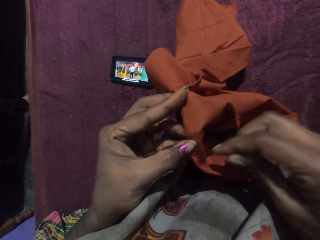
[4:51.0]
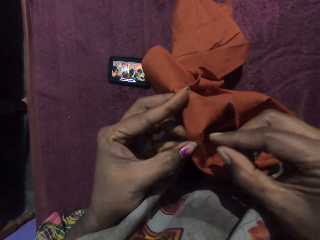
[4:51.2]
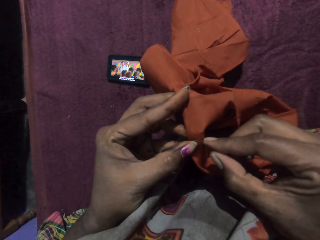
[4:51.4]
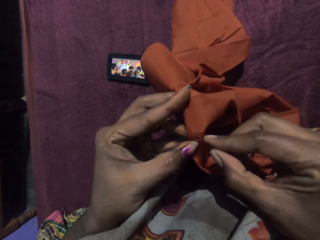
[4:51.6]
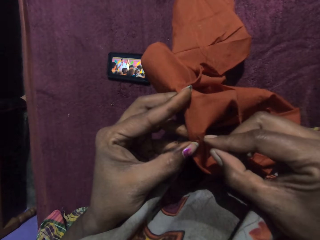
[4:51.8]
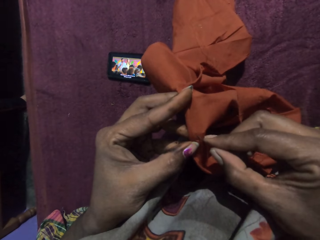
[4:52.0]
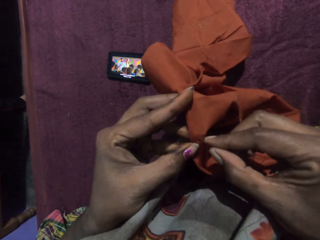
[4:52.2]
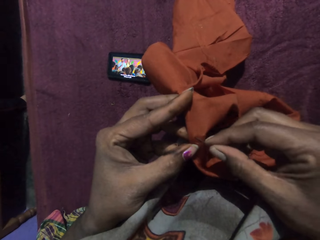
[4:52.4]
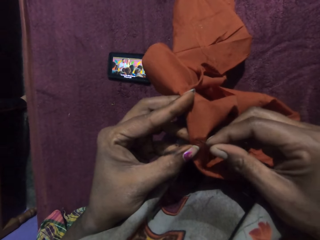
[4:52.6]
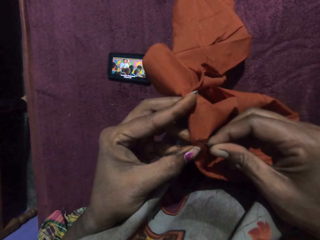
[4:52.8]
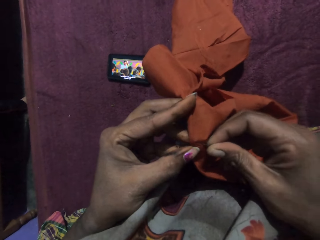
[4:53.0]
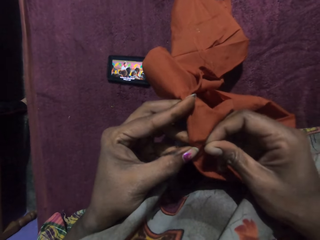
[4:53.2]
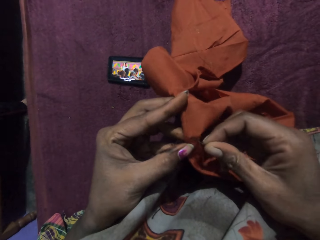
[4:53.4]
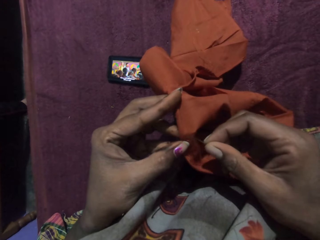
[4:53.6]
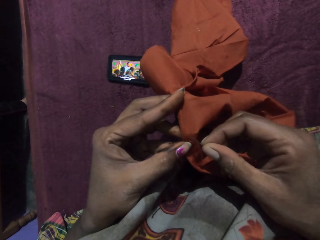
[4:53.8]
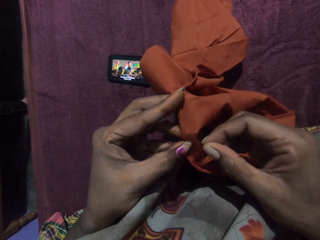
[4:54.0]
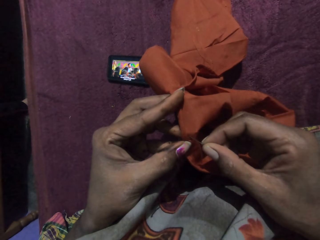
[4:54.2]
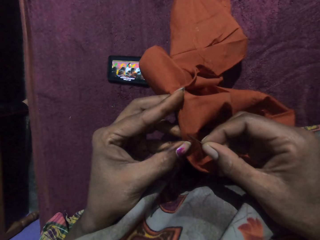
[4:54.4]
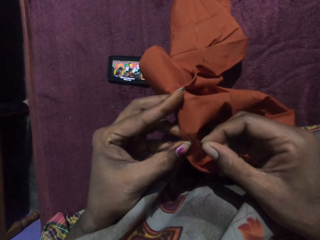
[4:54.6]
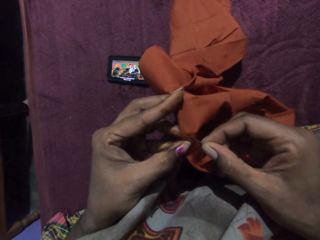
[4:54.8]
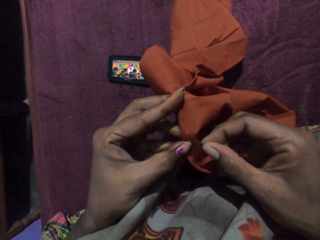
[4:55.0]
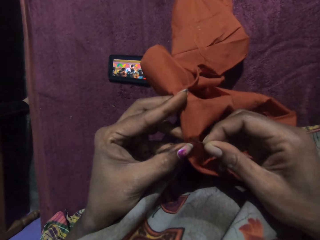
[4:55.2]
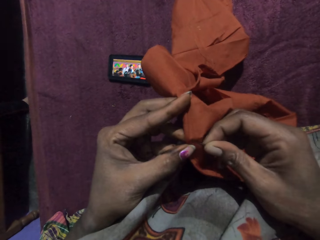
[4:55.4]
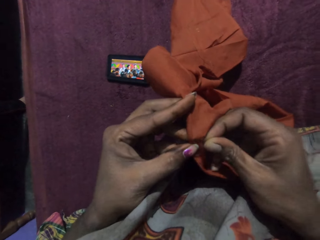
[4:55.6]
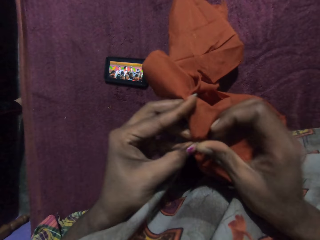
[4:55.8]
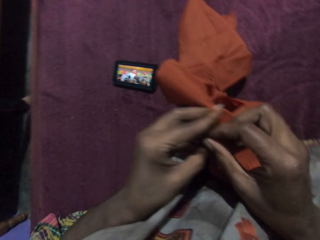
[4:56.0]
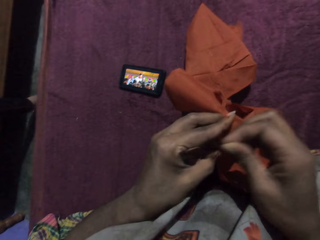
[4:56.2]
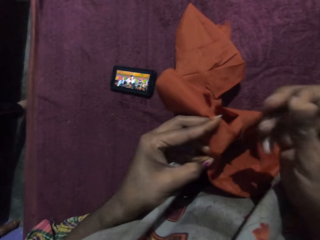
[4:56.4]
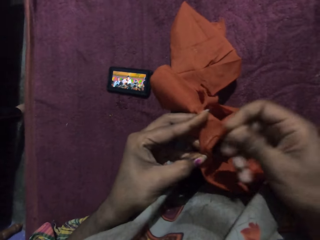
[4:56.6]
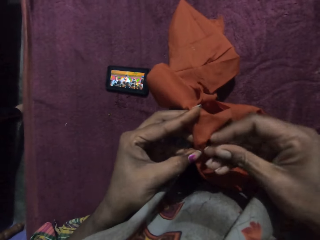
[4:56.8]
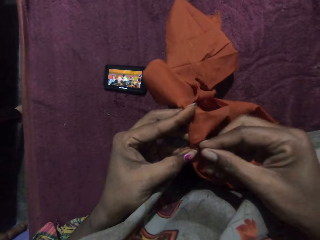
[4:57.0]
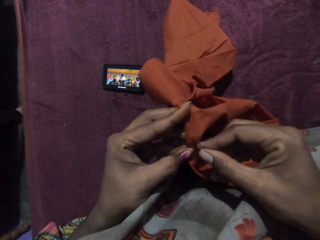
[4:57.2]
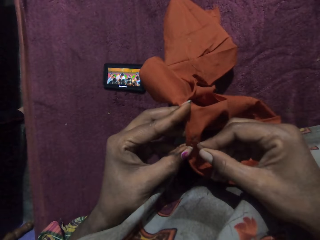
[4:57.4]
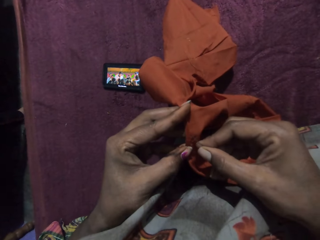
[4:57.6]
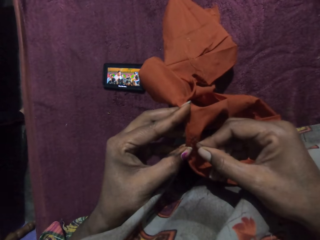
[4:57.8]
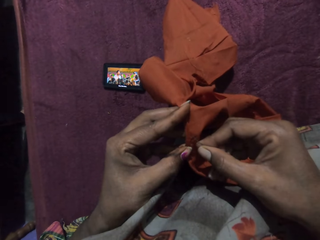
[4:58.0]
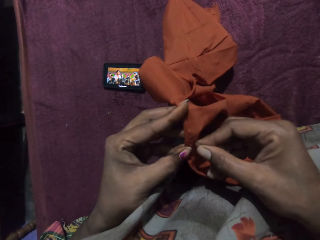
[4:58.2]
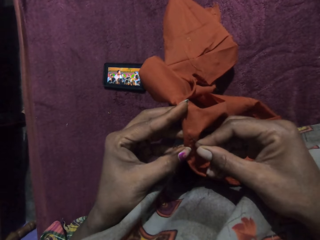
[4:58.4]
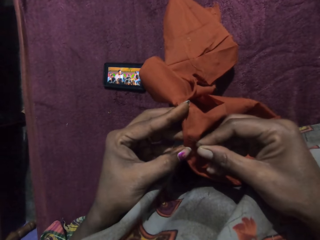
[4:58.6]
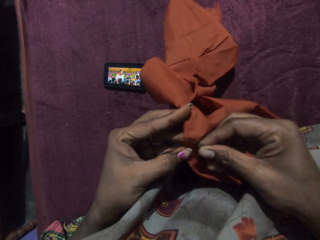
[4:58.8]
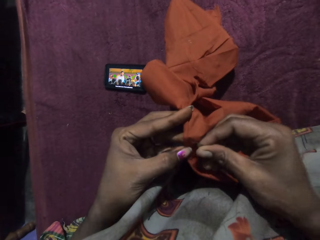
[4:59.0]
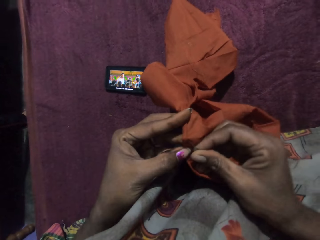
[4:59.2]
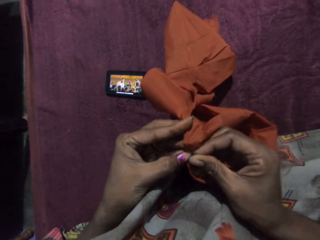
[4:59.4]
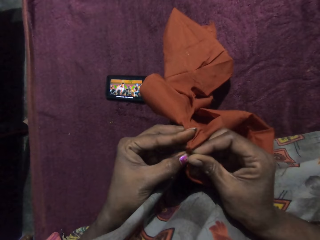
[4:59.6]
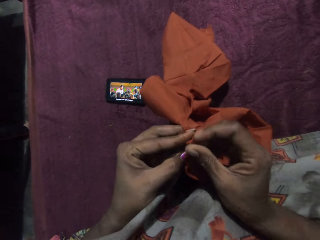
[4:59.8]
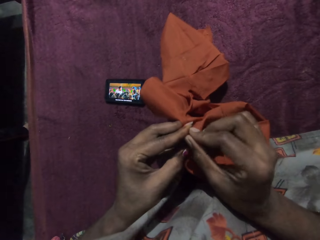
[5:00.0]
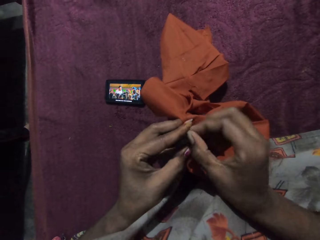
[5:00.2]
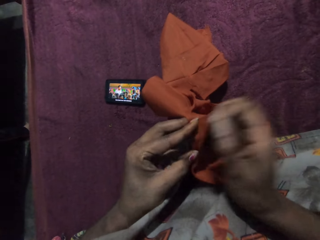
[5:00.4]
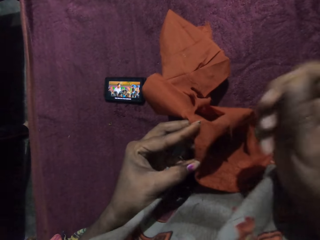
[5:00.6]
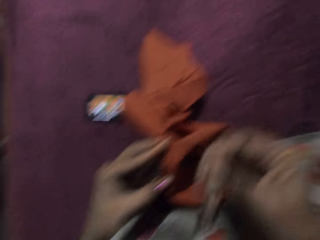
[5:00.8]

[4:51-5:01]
The camera wearer sews the cloth with the threaded needle in her right hand.

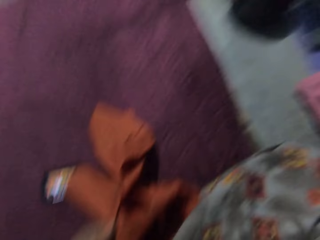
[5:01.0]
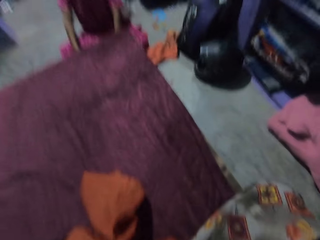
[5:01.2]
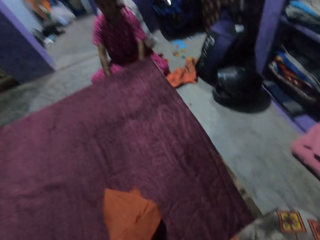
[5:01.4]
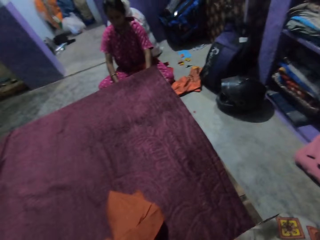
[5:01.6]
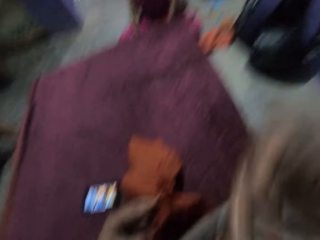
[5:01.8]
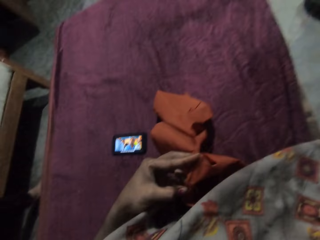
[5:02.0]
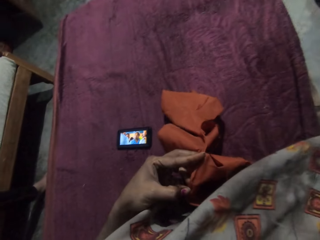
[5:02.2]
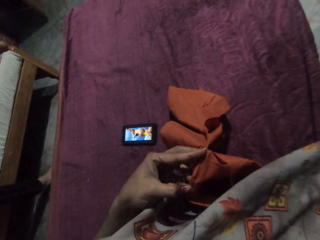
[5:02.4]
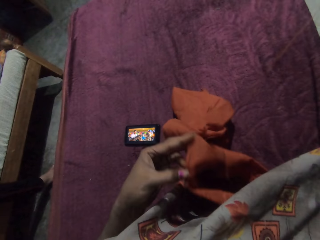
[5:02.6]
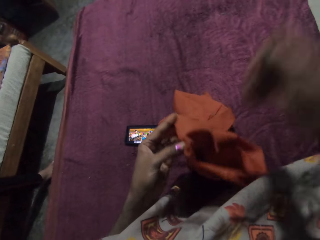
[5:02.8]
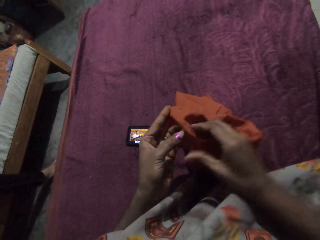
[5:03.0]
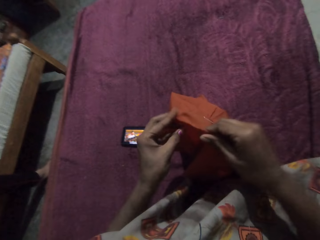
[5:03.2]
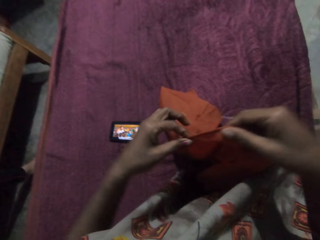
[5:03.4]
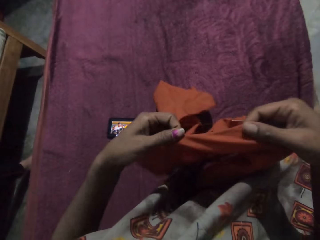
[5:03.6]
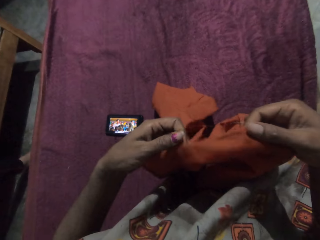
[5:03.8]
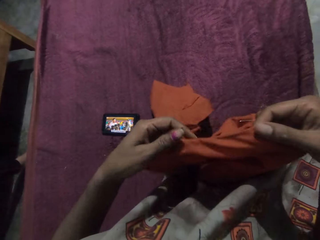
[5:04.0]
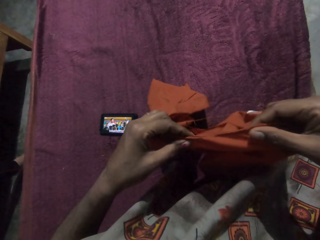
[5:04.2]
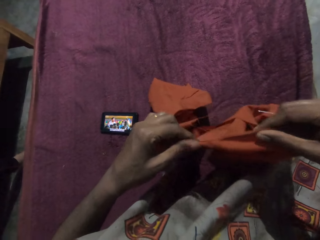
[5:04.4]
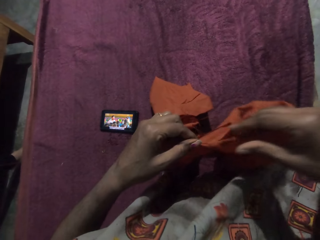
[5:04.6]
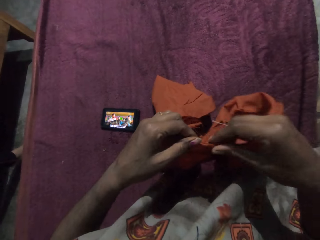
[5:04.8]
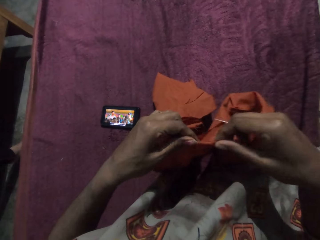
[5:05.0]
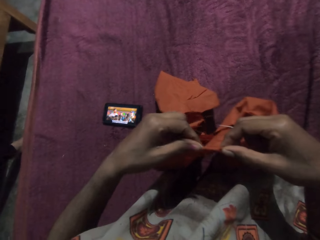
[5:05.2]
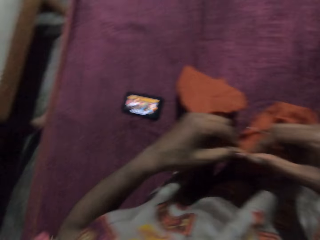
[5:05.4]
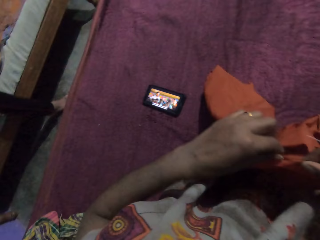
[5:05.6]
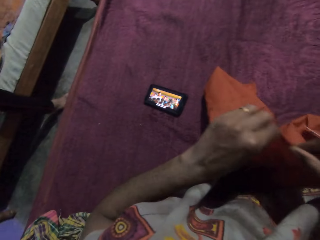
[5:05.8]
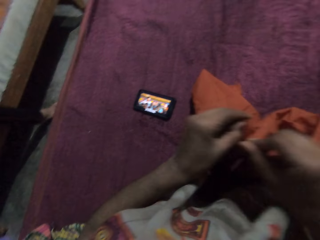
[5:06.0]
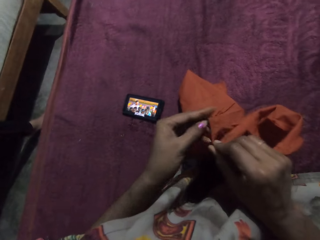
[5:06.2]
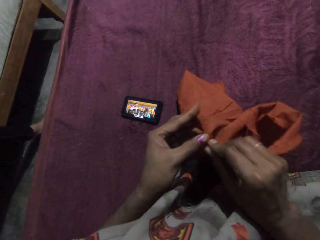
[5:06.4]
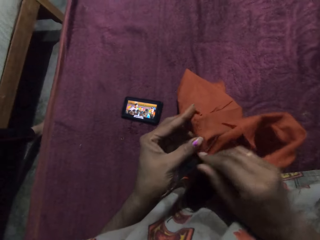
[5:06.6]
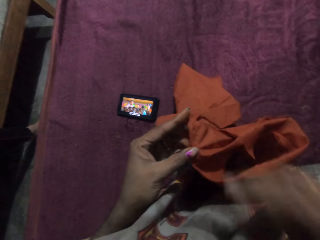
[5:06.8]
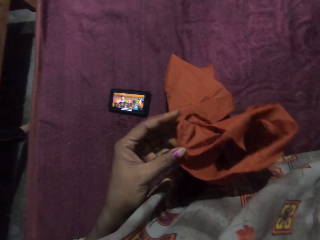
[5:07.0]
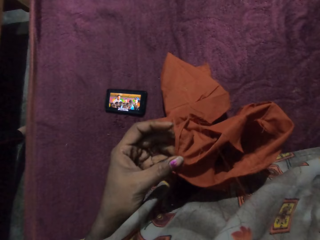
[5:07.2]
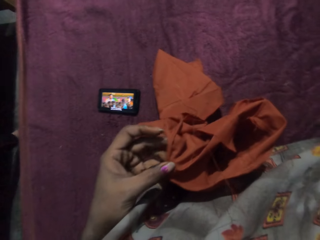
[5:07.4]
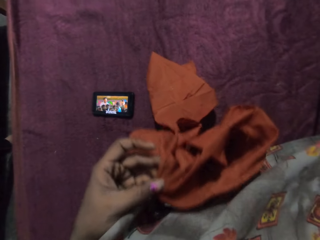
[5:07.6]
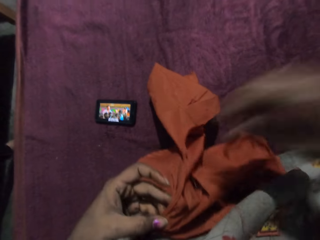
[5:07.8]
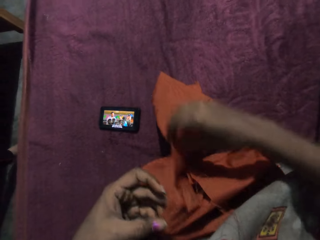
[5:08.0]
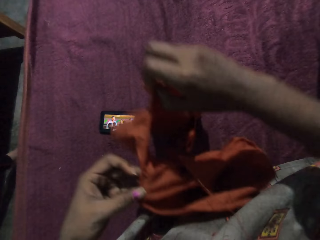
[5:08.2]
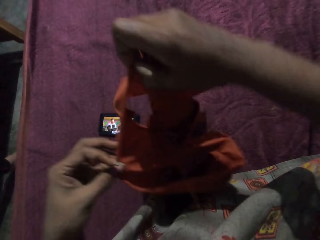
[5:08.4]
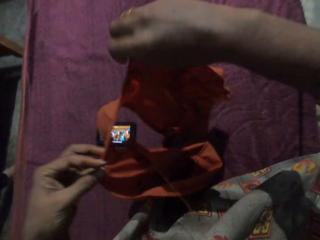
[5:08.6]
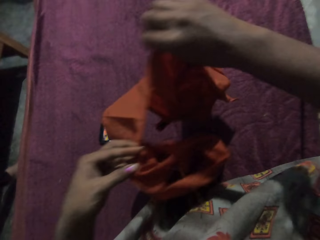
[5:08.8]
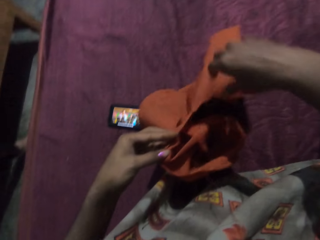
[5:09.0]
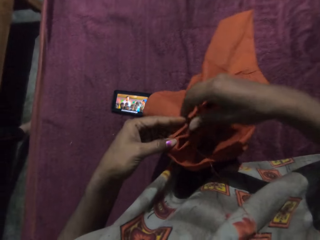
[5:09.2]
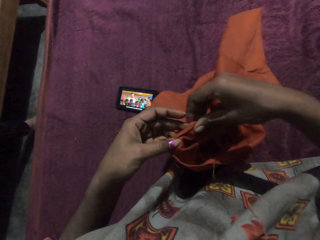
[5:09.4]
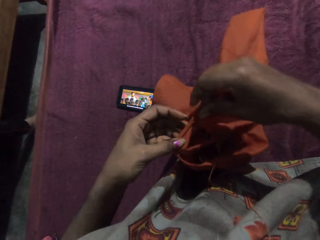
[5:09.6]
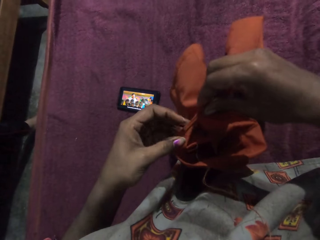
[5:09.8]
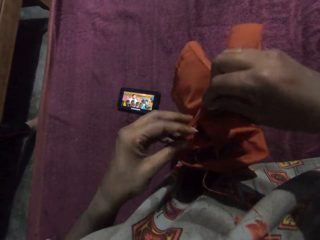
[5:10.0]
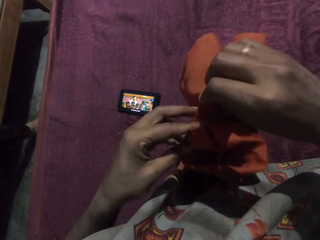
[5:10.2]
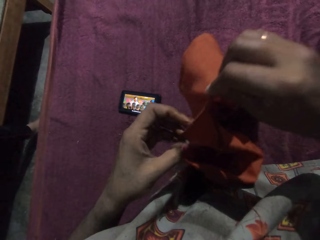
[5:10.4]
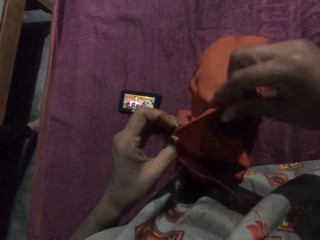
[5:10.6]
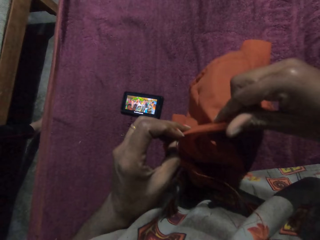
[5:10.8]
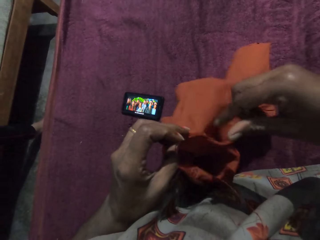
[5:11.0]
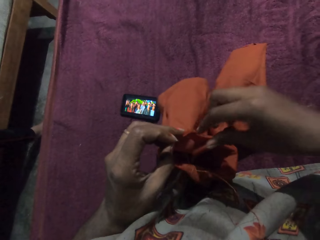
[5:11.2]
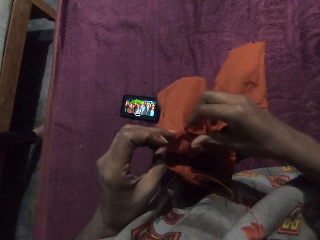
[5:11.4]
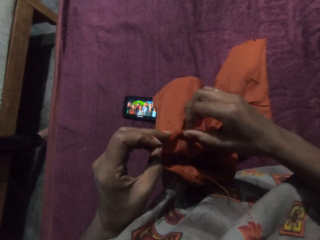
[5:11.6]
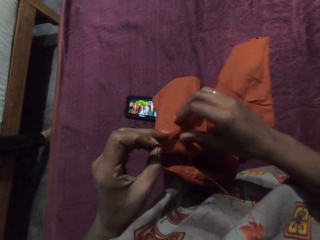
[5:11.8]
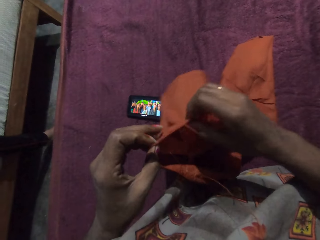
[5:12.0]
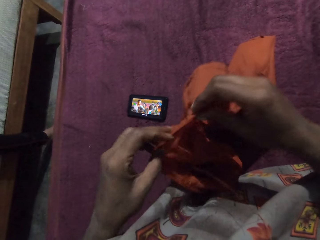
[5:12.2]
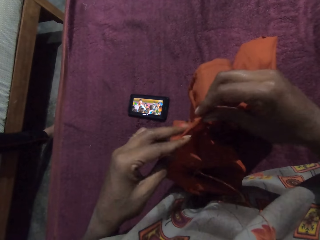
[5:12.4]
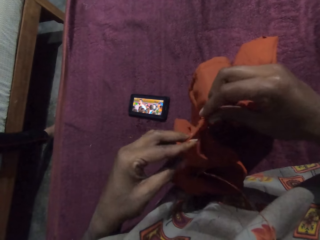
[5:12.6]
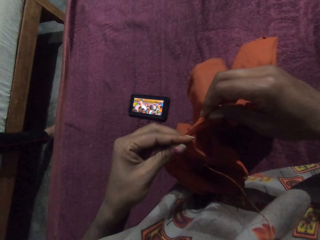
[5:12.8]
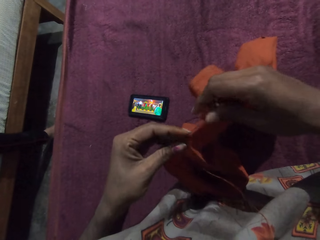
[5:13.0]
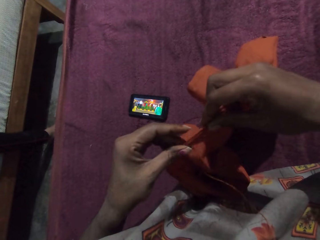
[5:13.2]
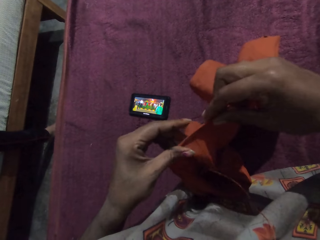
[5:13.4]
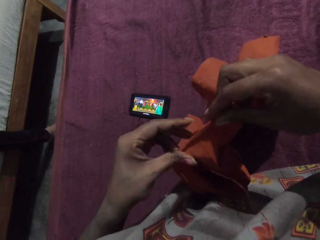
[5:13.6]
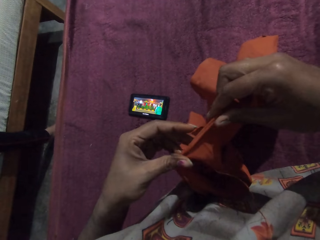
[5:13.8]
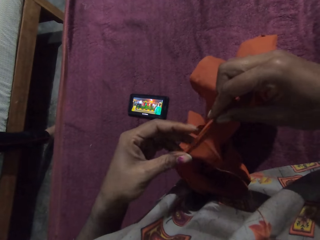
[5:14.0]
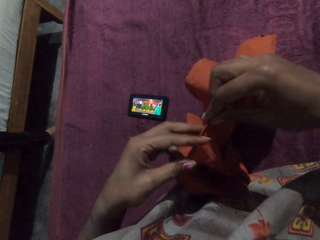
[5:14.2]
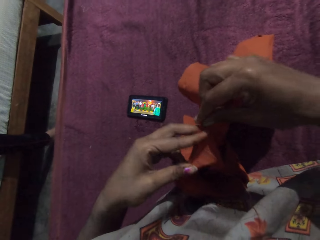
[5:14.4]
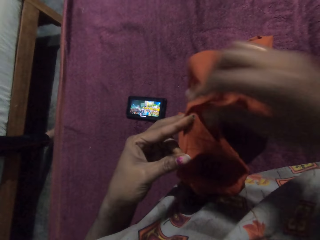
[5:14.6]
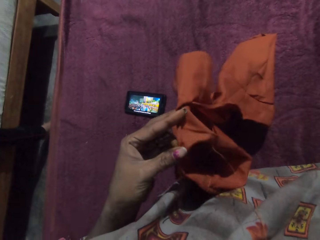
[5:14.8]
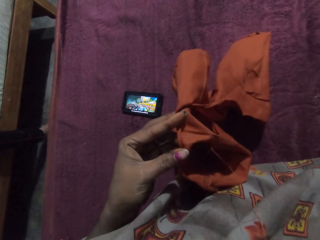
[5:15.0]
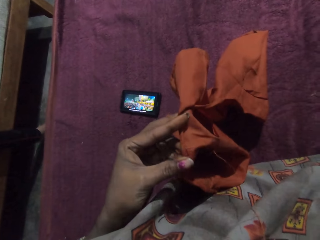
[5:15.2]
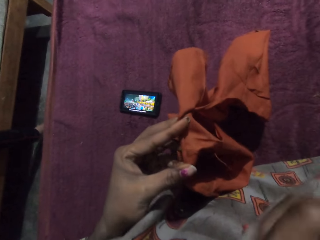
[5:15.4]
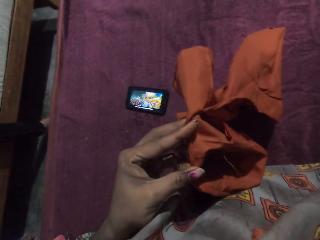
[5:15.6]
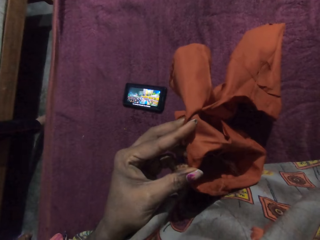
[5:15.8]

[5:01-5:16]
The camera wearer adjusts the cloth with her hands.
